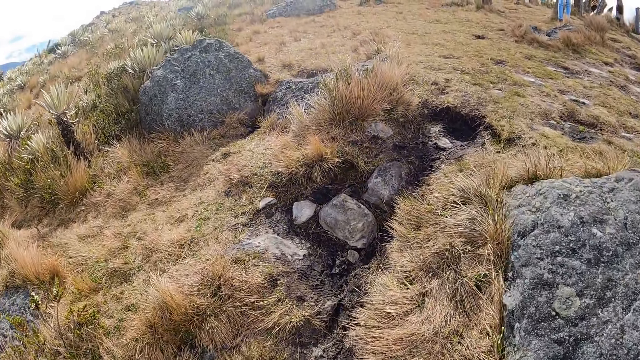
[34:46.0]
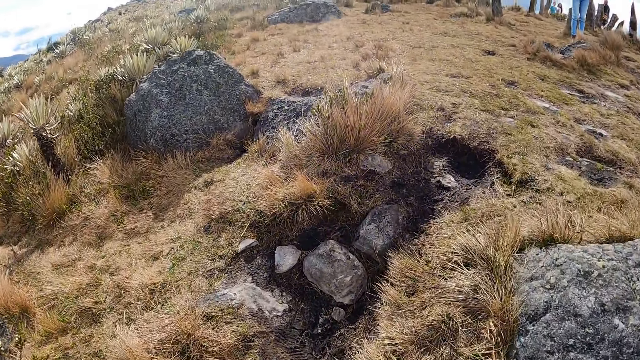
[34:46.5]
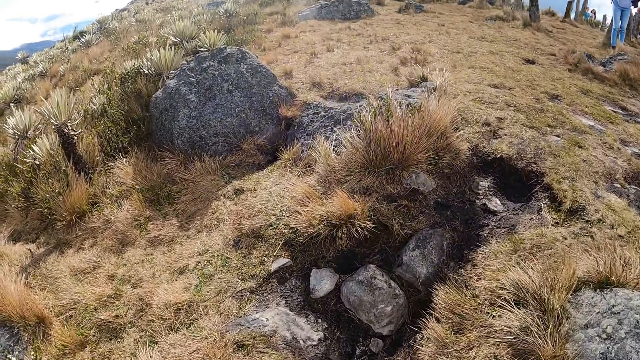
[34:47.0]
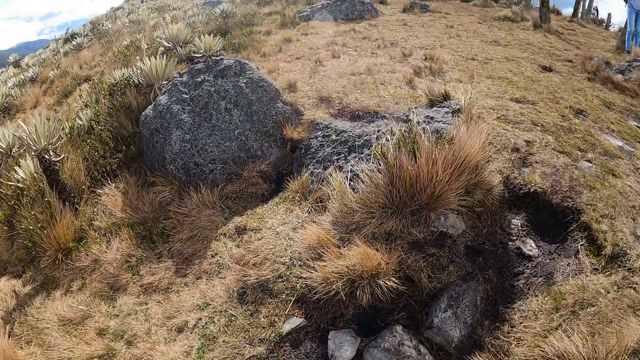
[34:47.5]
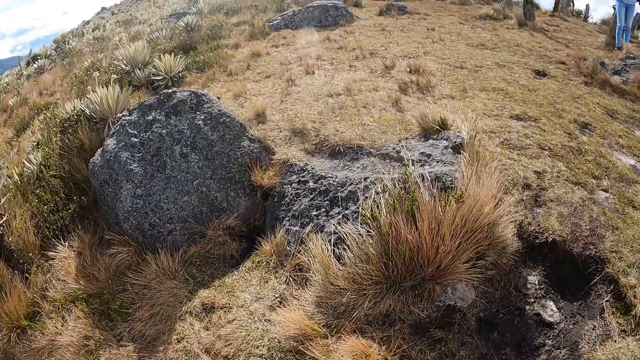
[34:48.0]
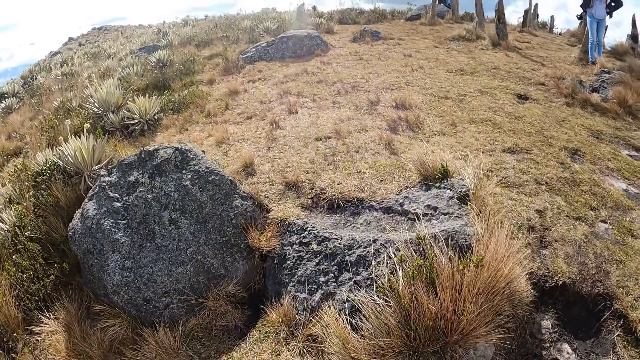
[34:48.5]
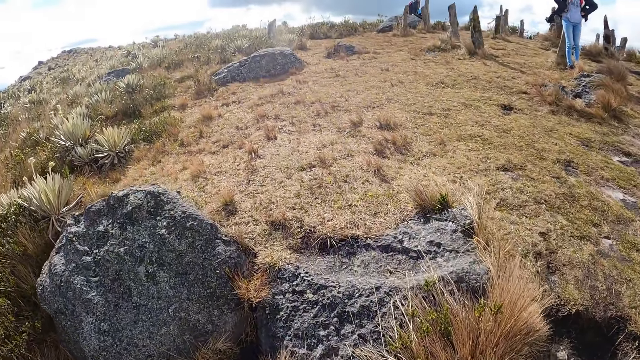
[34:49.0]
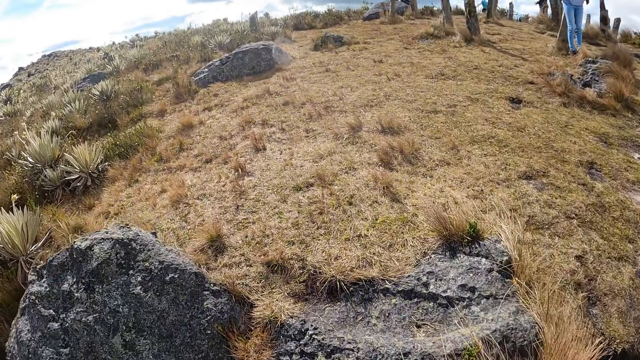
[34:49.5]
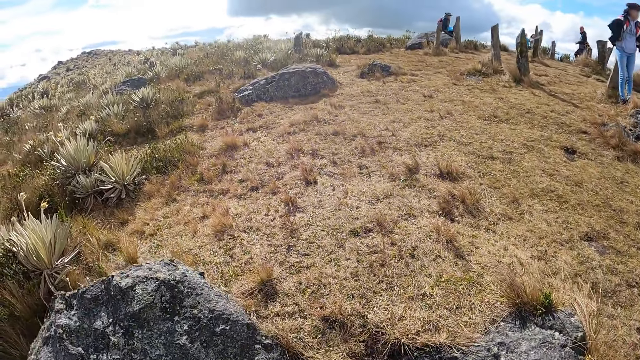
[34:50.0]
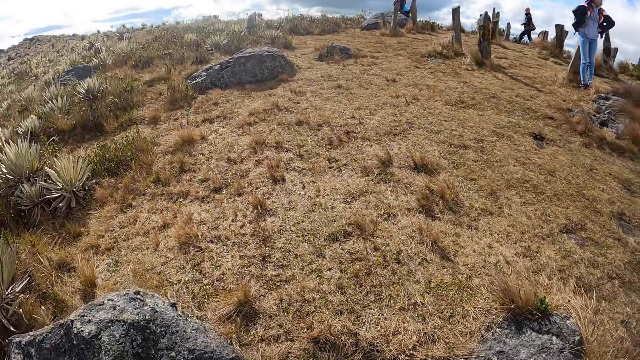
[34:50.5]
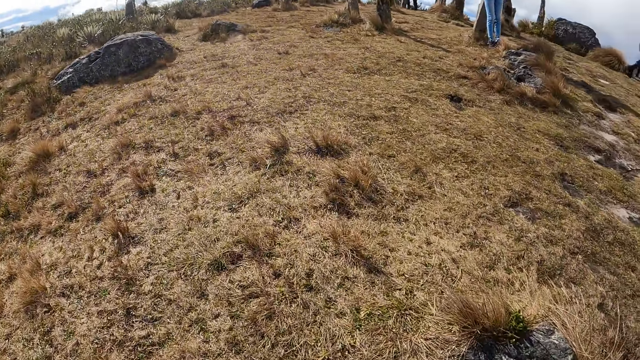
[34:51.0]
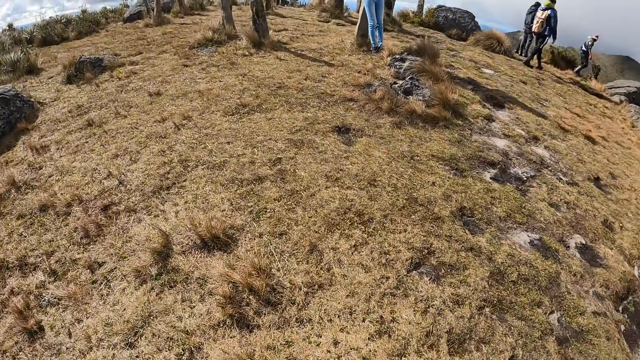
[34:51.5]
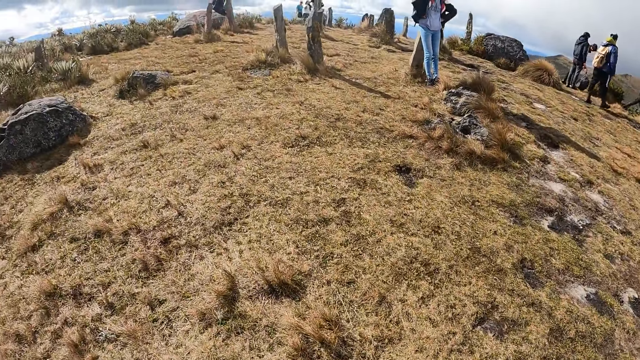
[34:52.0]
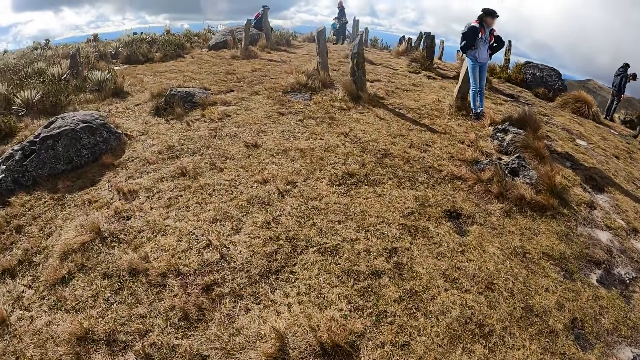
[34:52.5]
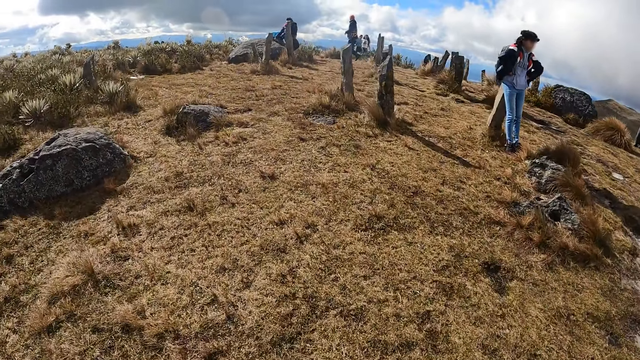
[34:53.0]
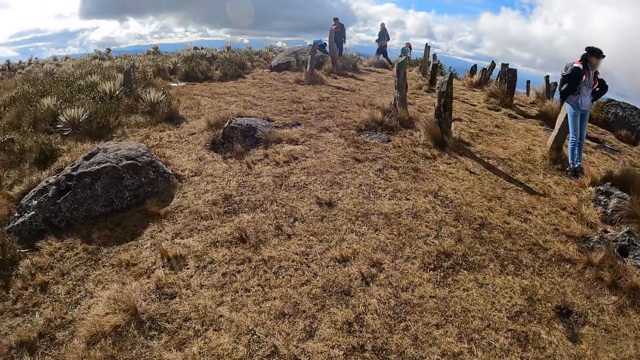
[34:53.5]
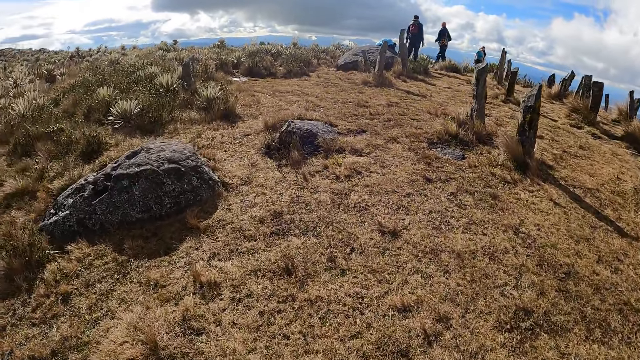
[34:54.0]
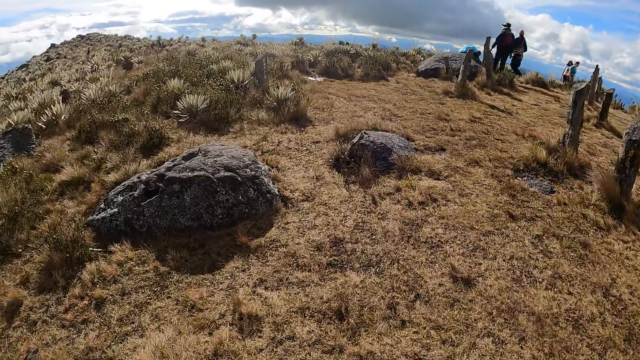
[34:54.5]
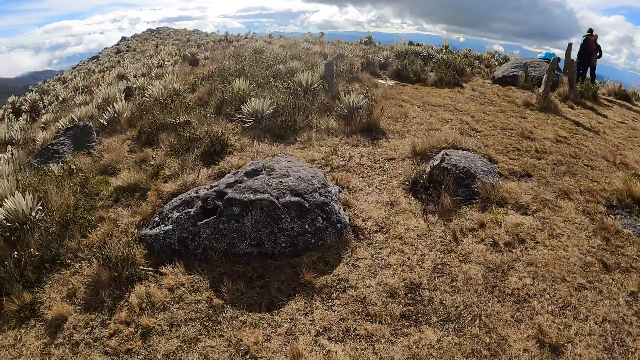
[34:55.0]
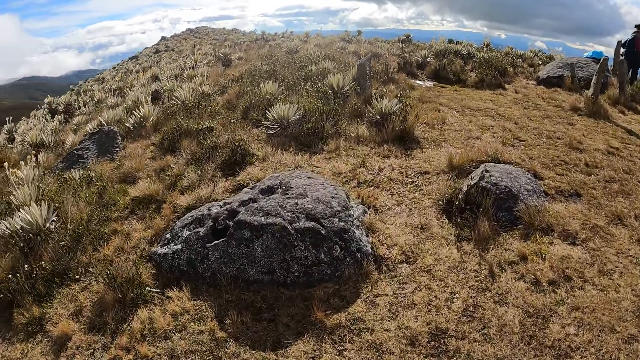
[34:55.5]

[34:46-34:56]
The camera wearer walks to the top of the hill.

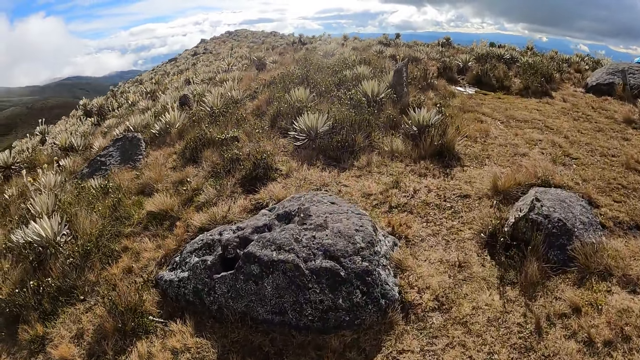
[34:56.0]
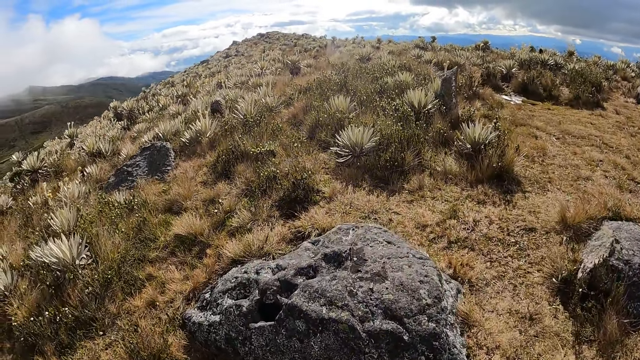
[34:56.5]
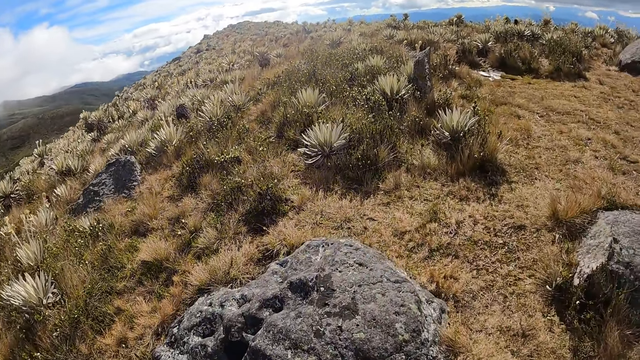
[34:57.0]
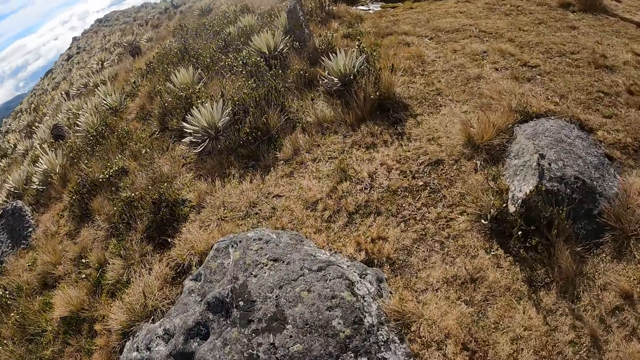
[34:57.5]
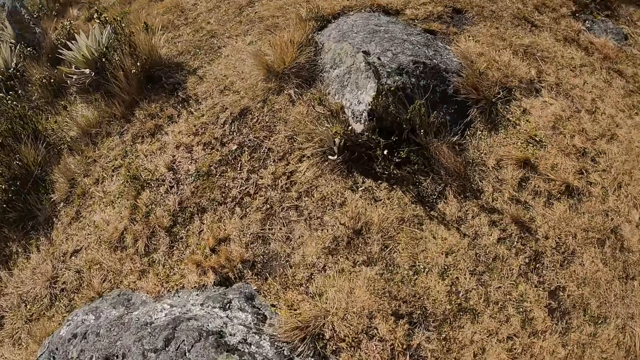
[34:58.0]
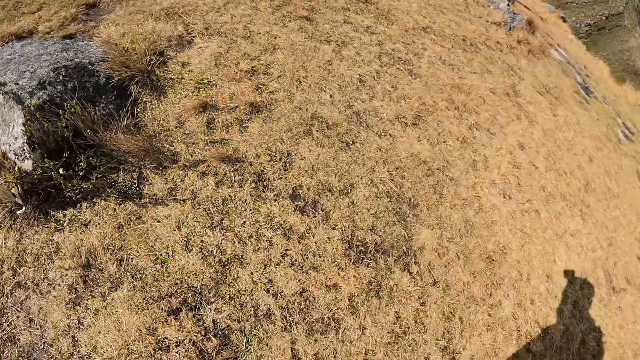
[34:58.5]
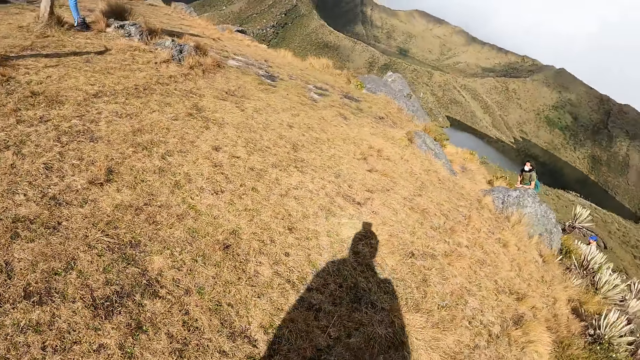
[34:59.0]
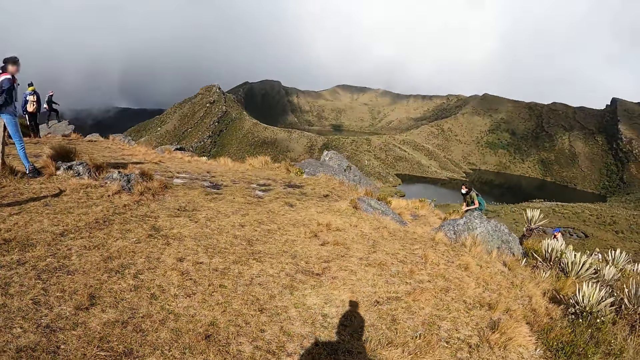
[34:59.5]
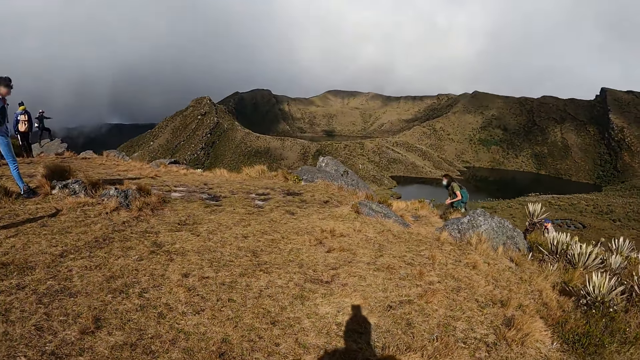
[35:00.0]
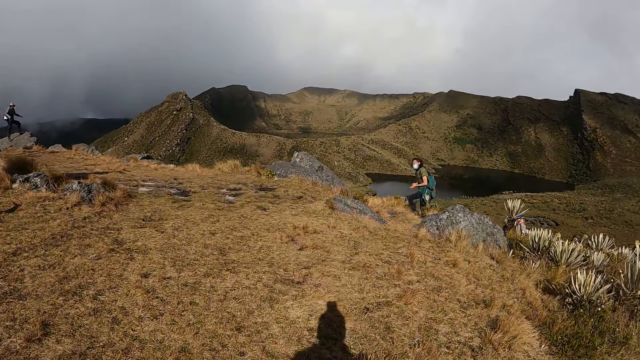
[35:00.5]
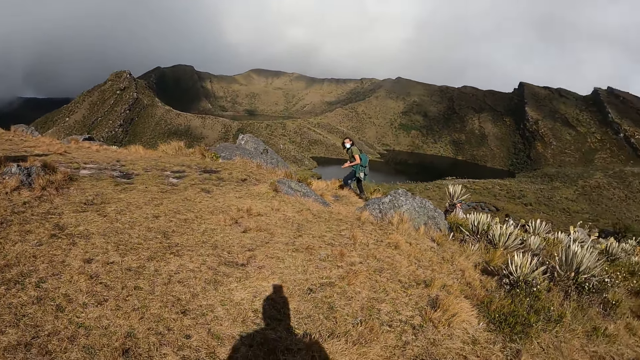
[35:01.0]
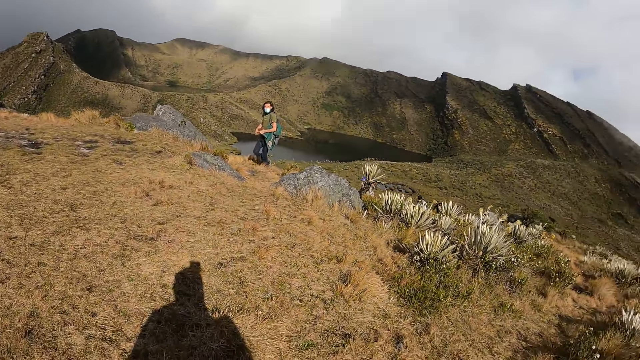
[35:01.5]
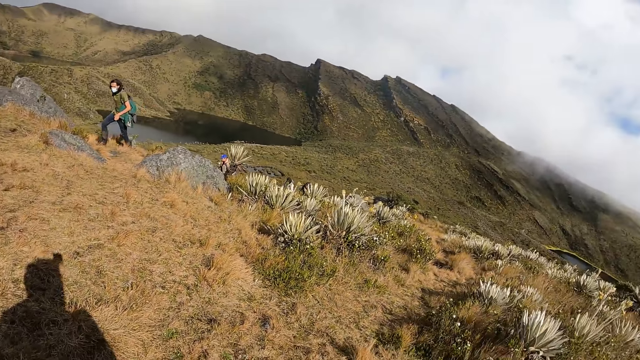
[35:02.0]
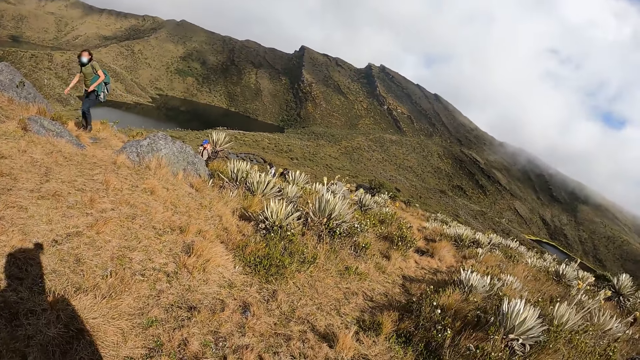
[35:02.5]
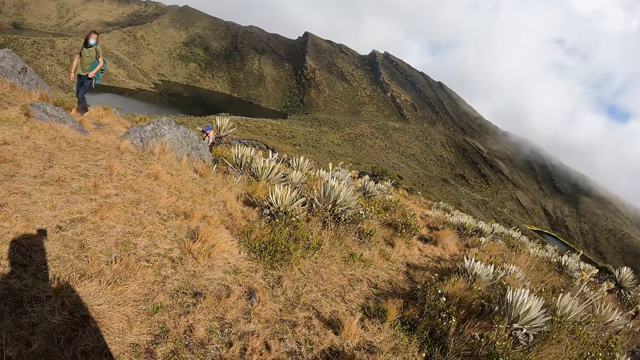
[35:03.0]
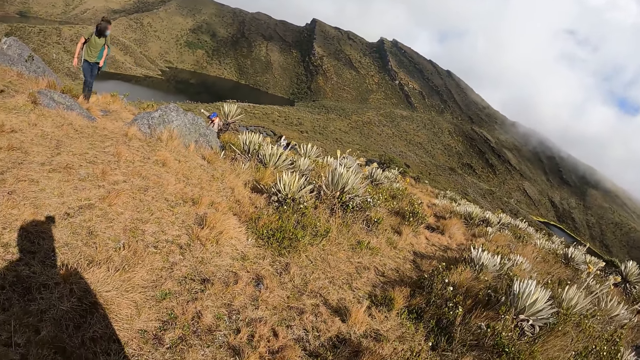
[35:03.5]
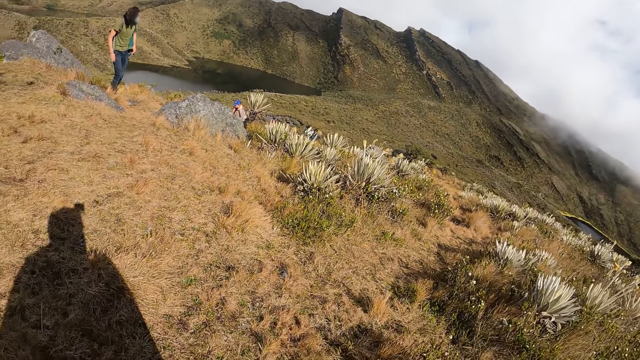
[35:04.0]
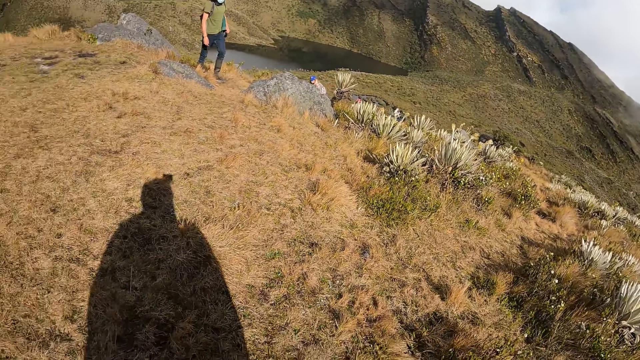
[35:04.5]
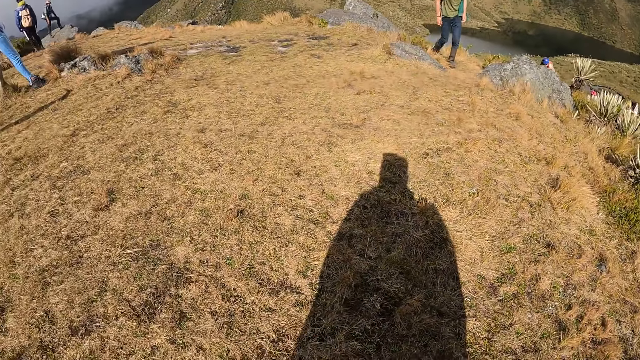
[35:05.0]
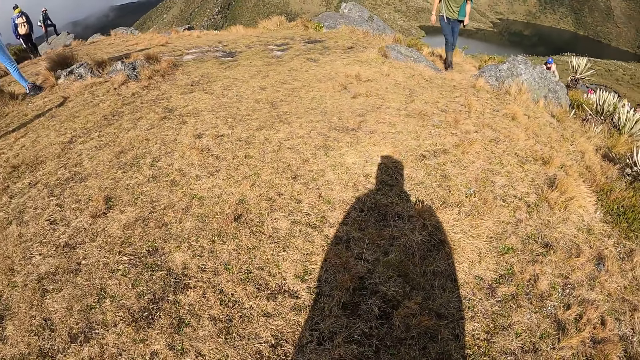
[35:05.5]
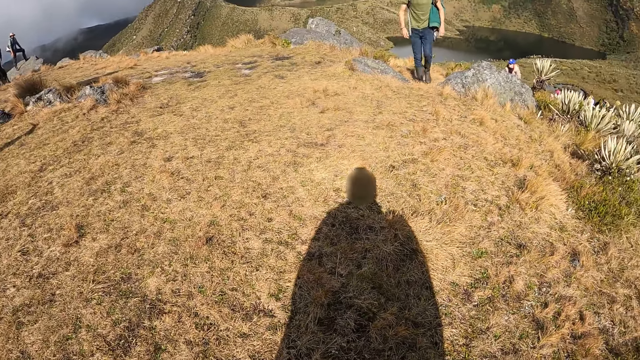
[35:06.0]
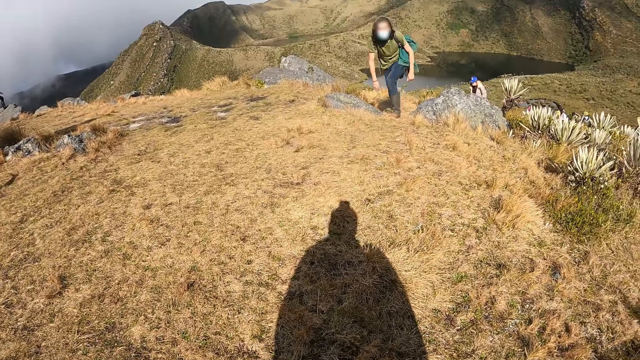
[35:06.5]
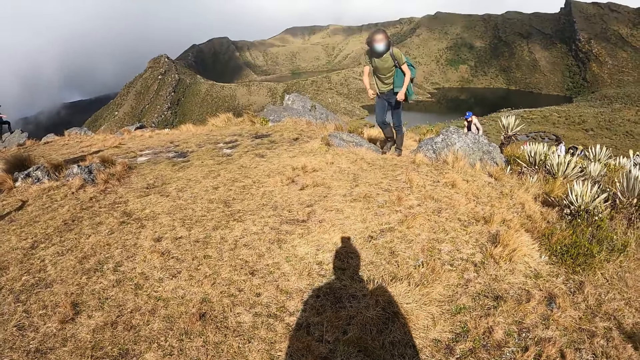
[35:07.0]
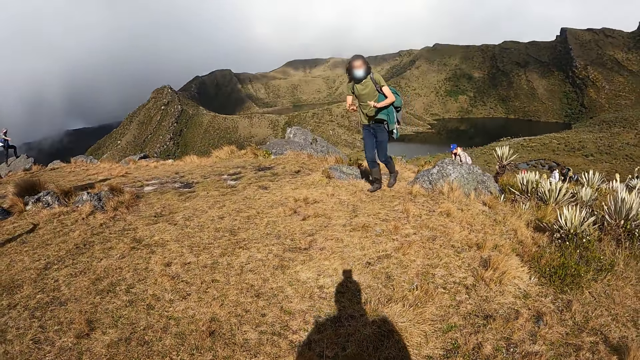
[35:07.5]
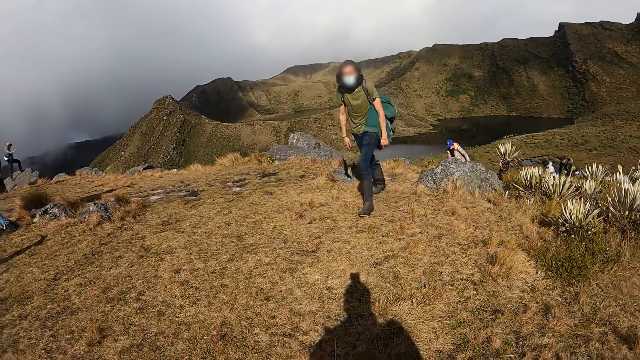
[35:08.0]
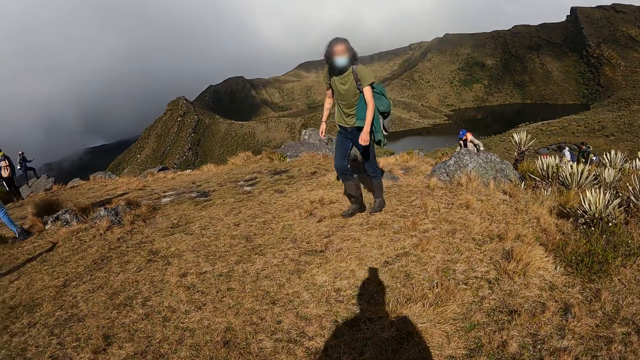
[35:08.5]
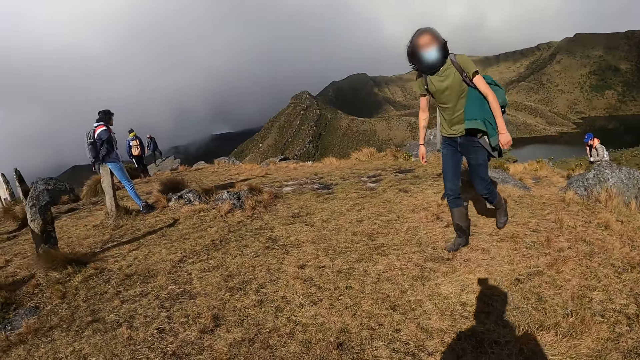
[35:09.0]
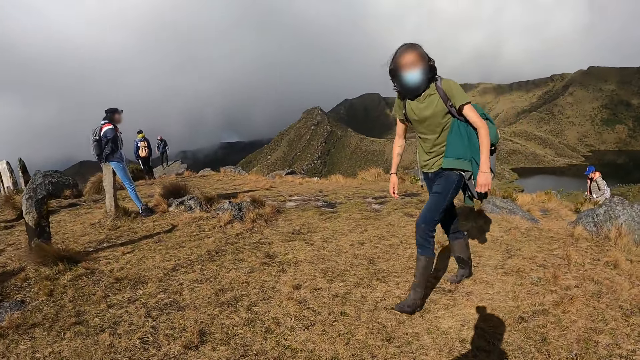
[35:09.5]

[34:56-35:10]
The camera wearer turns around. A person climbs the mountain. Another person climbs the mountain. The camera wearer turns around. The first person sways hands and converses with the camera wearer.
